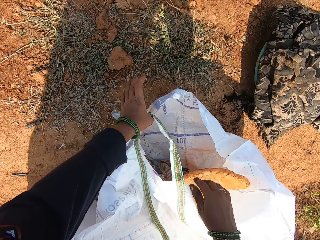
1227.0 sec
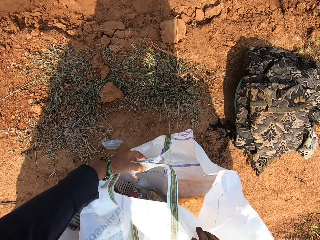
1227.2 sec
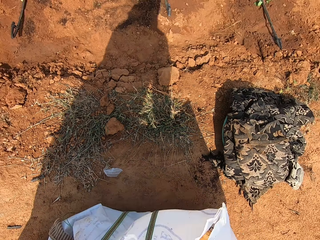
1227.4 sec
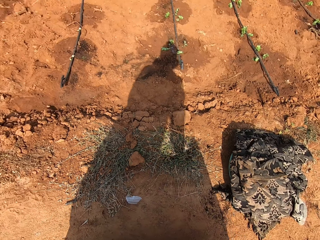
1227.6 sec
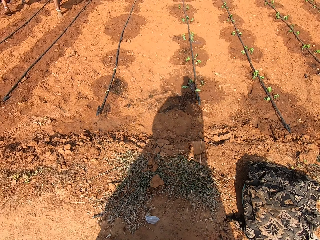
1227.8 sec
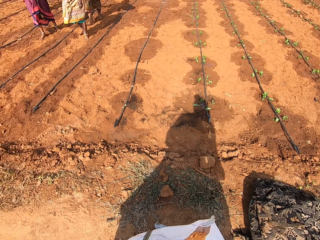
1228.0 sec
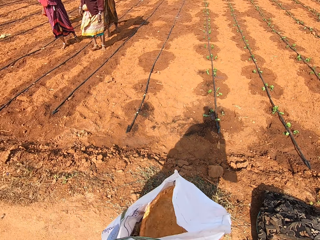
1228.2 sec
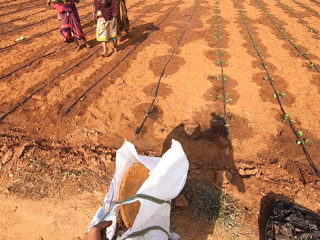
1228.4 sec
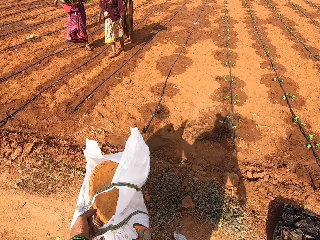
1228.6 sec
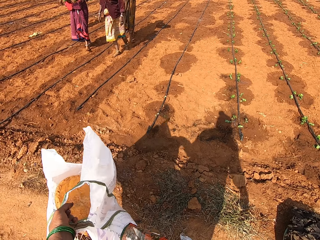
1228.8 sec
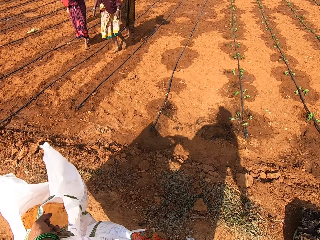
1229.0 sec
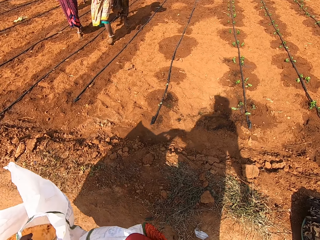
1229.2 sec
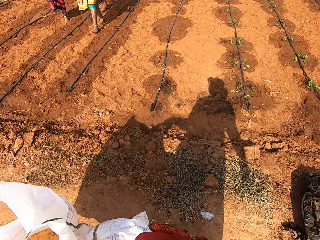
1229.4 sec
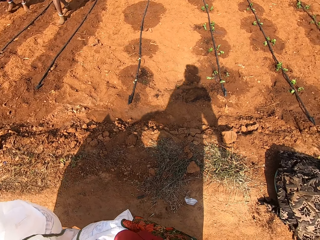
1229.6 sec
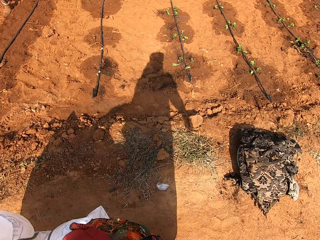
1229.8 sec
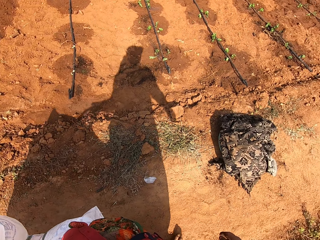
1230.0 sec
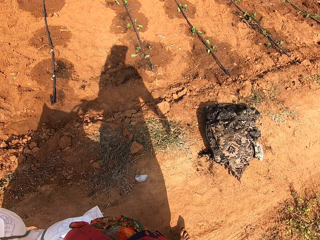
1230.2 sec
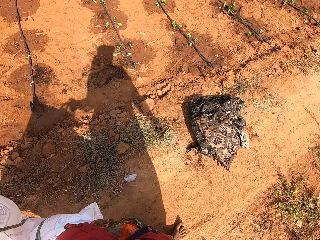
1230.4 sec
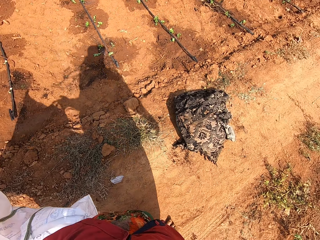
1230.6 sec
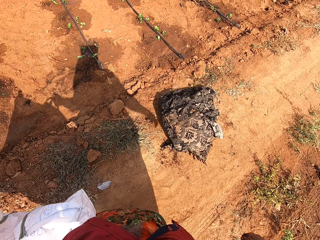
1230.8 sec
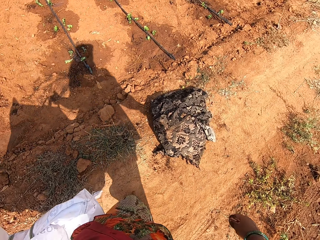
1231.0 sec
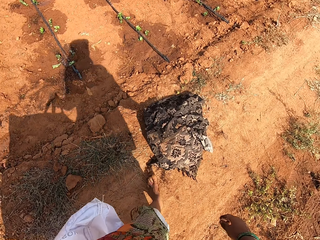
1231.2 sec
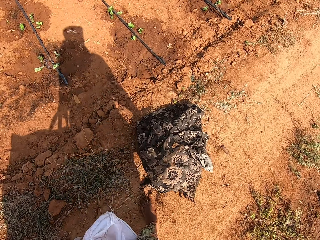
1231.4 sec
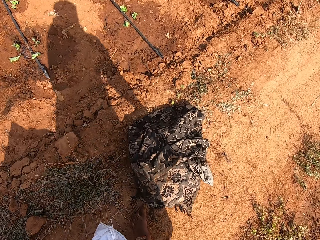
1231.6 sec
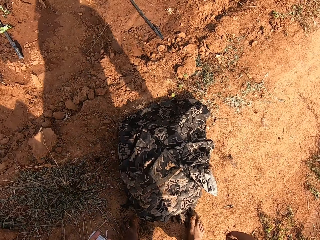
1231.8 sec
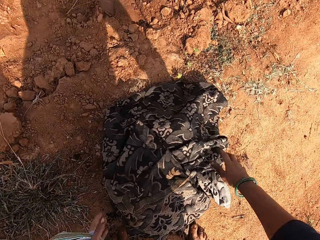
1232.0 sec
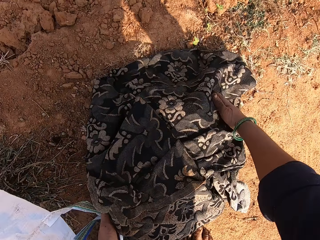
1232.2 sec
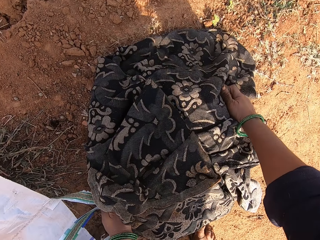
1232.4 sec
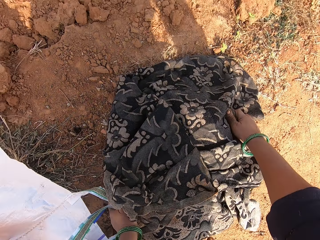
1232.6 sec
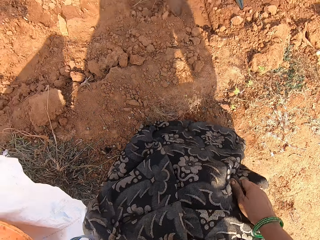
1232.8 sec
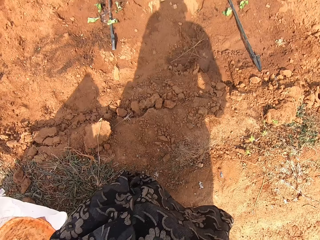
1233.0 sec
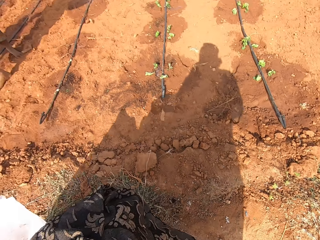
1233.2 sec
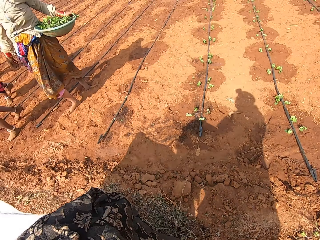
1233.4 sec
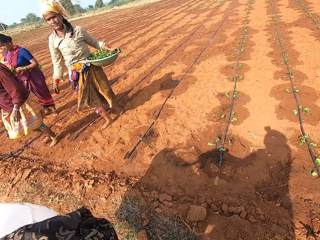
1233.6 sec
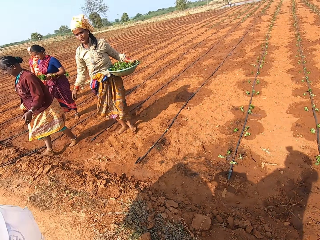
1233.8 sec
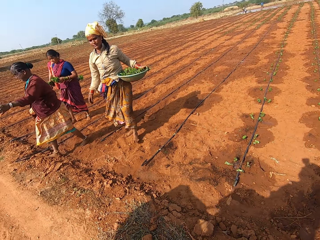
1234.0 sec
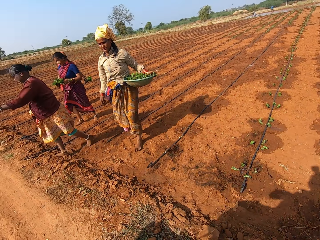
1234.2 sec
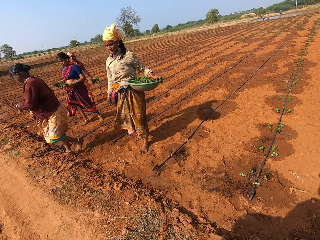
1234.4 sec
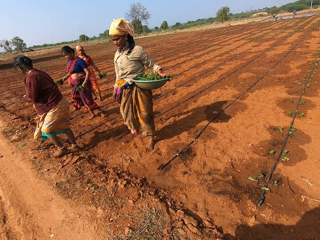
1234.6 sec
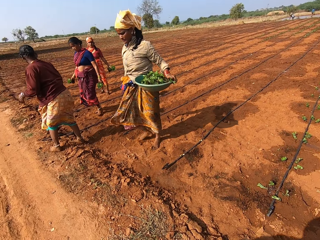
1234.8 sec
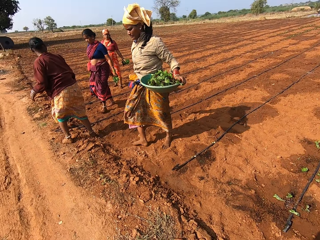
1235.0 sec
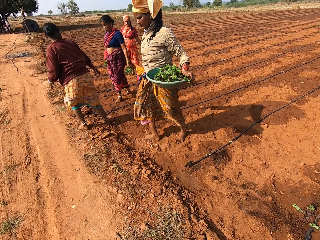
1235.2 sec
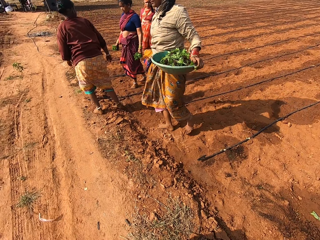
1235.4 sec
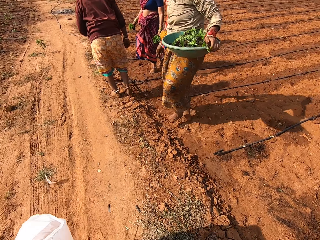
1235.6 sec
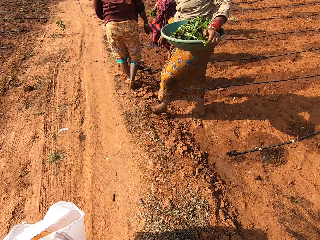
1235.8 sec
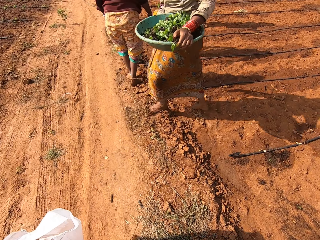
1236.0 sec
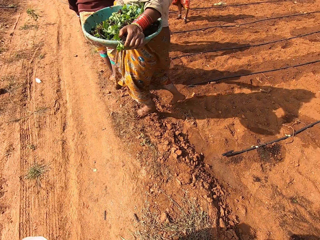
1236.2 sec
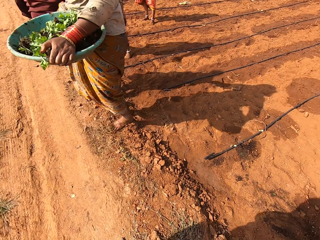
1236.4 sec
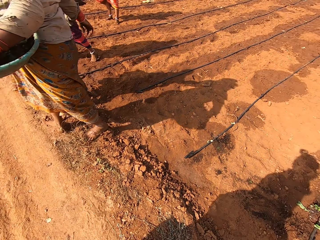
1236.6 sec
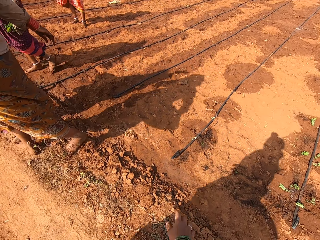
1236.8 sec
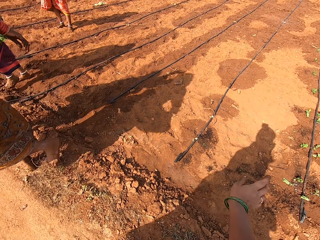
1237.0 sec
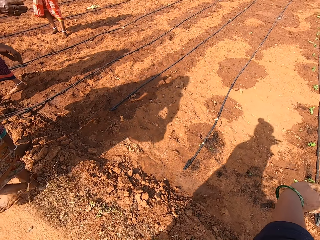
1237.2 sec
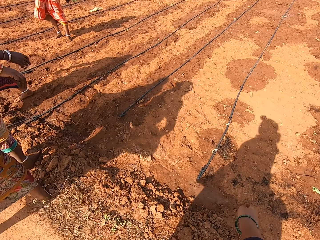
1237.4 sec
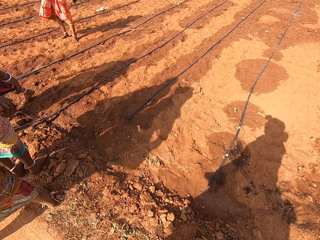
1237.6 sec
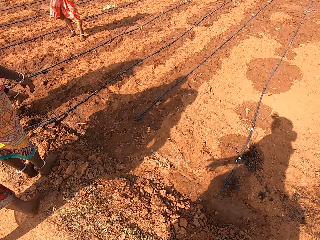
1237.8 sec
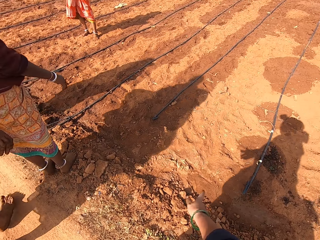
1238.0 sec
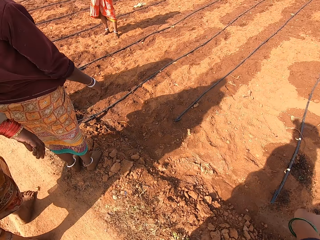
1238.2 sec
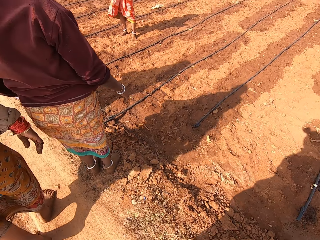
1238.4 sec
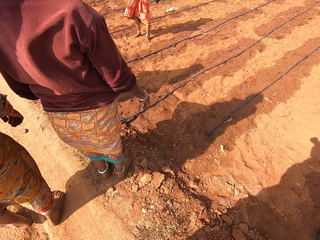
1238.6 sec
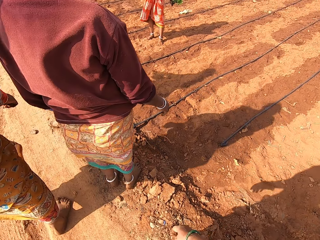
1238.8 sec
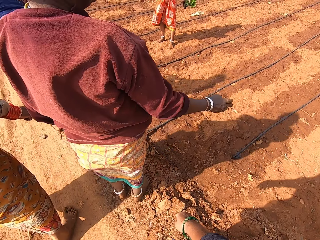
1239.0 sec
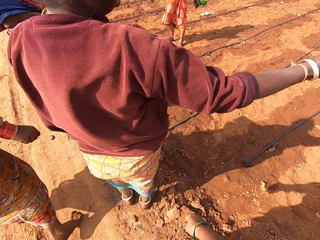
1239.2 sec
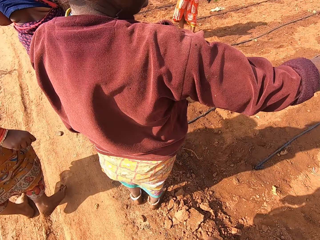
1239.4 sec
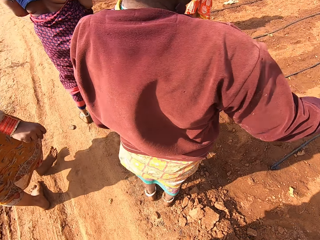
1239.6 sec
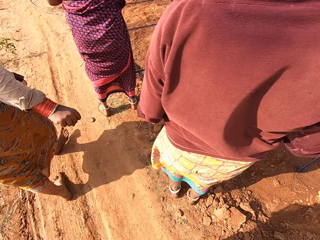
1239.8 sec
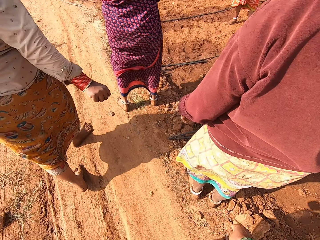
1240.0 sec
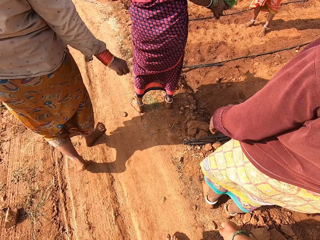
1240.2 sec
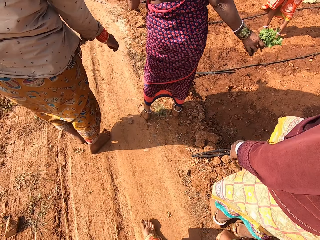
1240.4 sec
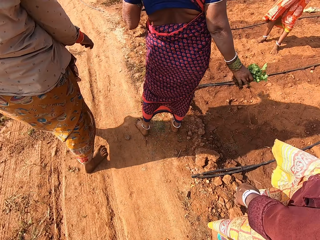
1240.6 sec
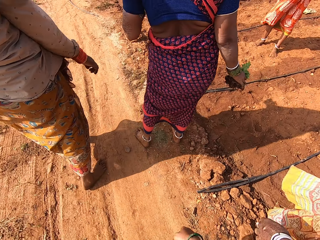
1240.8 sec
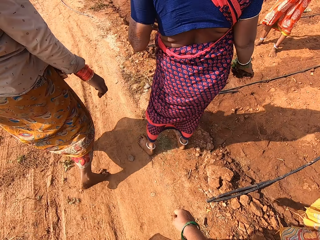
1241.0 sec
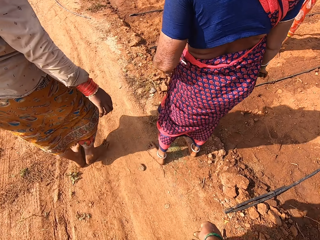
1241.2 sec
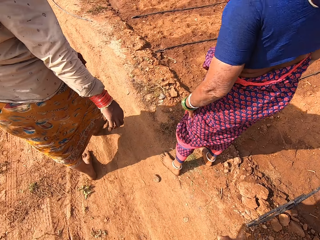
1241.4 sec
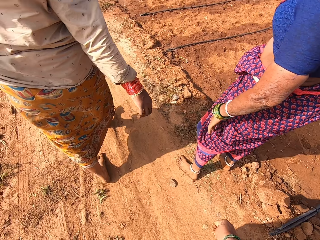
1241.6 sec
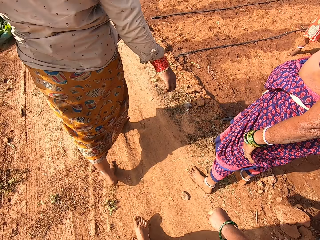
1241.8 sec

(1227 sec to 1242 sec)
The camera wearer lifts the bag. She looks around. She walks on the farm. She steps forward. She picks up the clothes. She walks on the farm. She talks to others. She gestures with her hands. She talks to others. She walks on the farm.

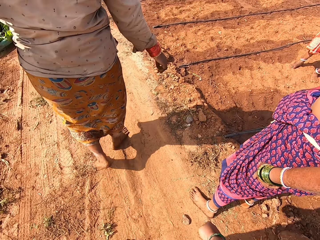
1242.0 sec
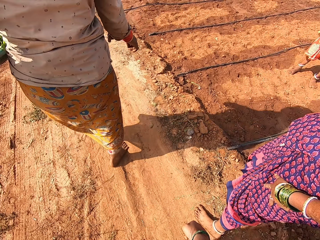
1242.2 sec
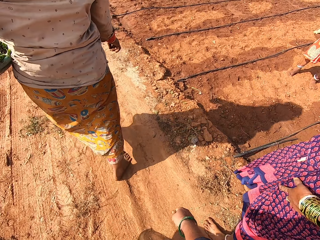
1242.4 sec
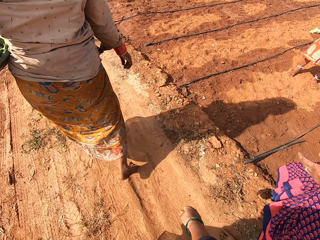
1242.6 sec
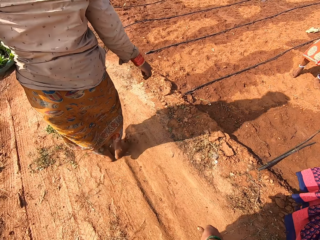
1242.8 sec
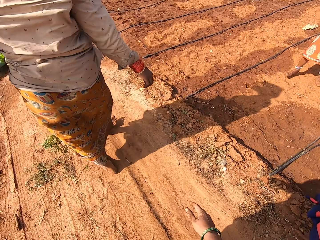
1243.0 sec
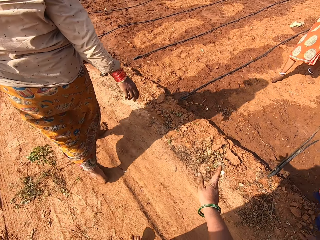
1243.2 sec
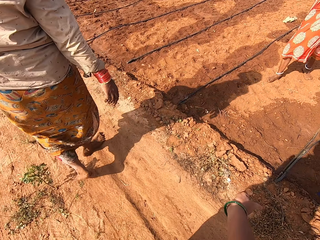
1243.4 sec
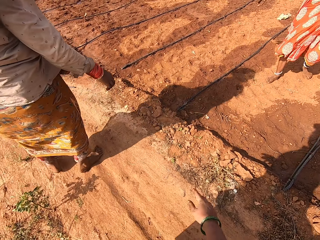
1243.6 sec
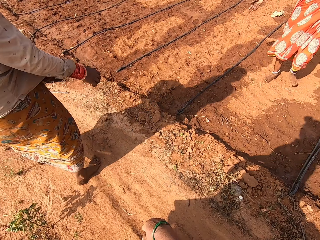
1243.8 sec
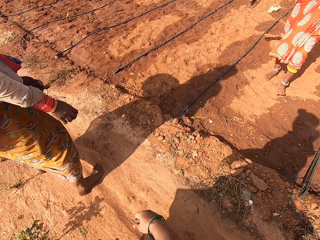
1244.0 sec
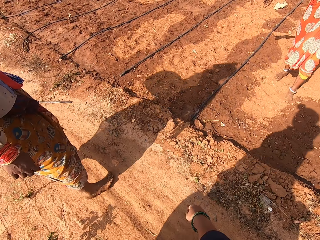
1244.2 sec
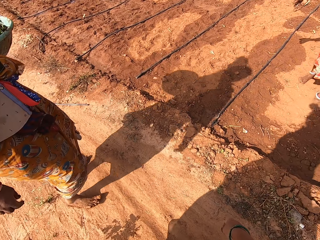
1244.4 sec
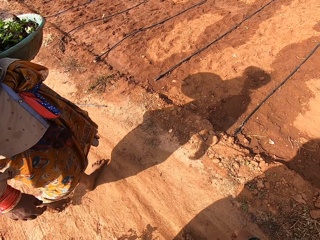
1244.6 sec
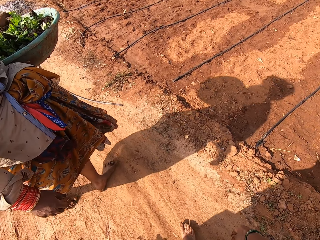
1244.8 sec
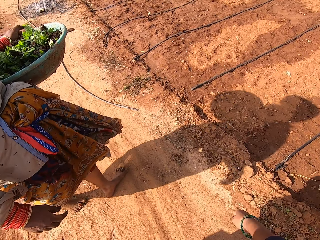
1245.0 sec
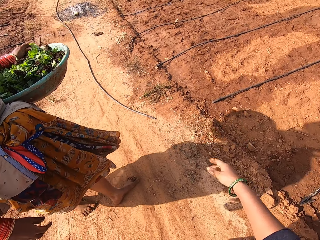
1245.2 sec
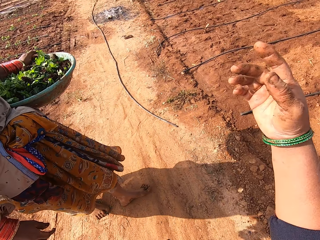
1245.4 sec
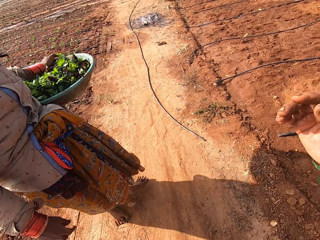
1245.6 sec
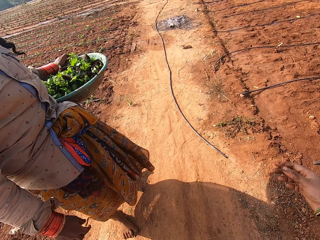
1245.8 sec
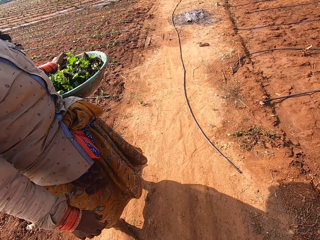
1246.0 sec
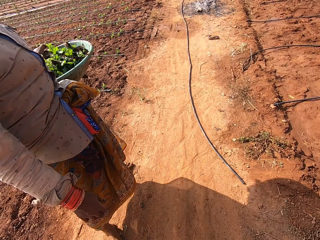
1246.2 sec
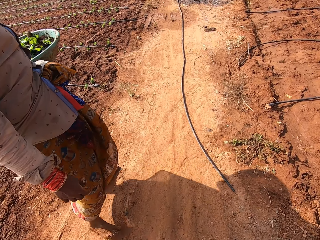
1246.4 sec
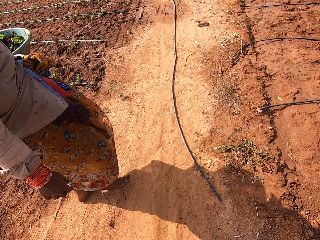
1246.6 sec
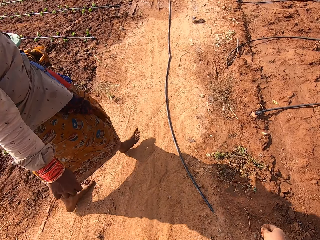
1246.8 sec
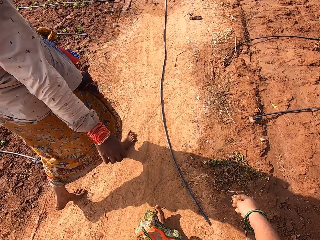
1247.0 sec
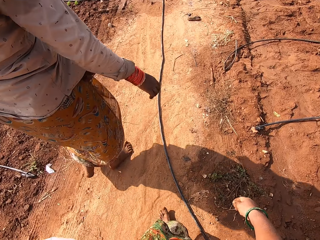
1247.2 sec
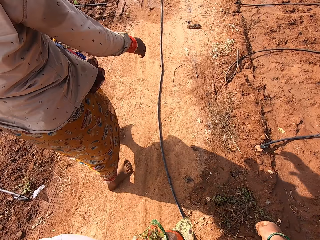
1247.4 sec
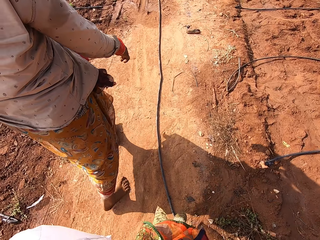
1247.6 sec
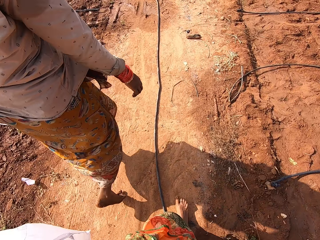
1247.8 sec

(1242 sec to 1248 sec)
The camera wearer gestures with her hands. She talks to others. She walks on the farm.
